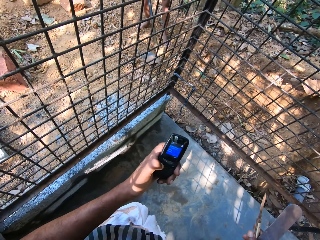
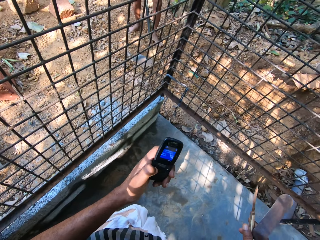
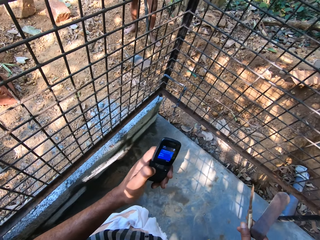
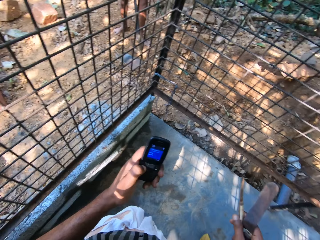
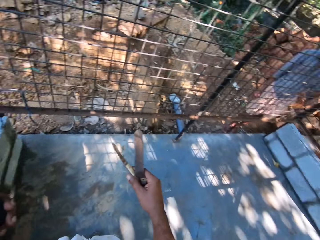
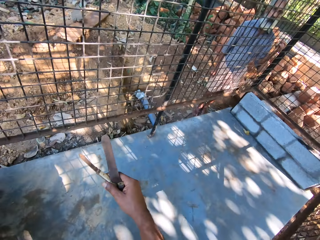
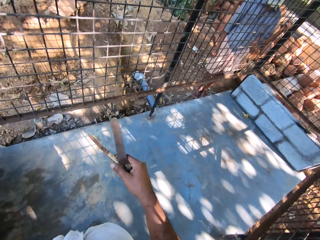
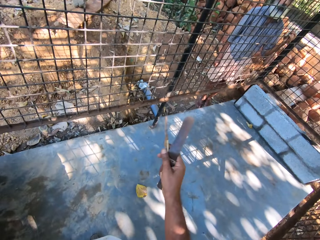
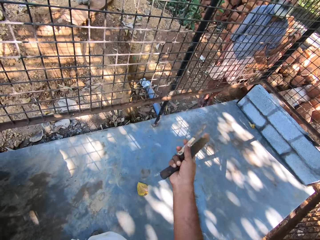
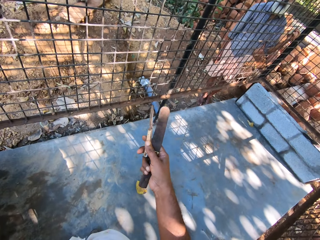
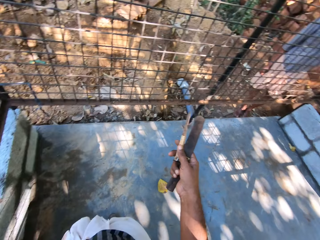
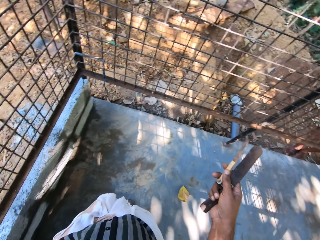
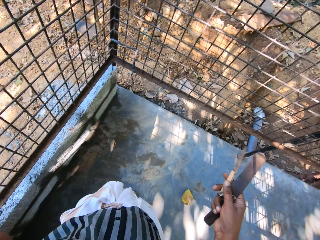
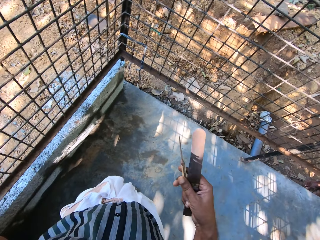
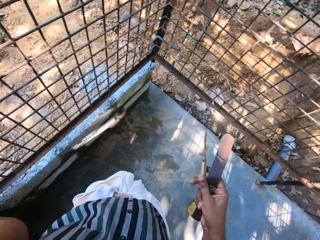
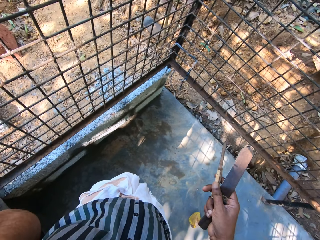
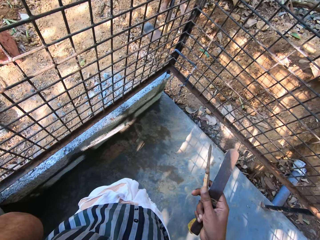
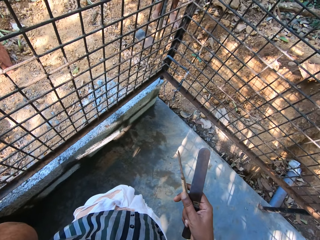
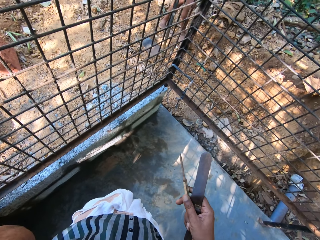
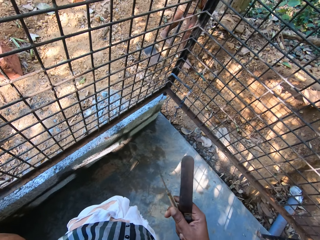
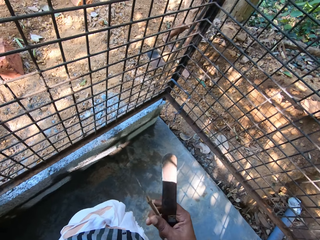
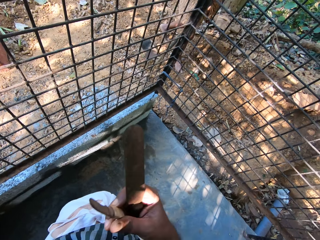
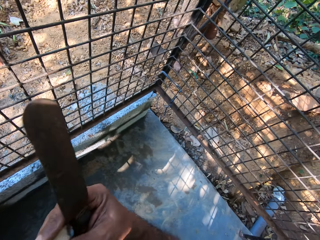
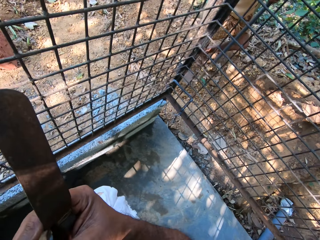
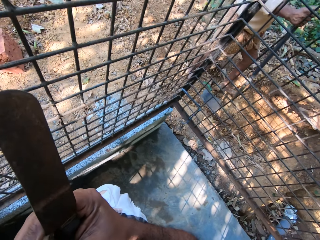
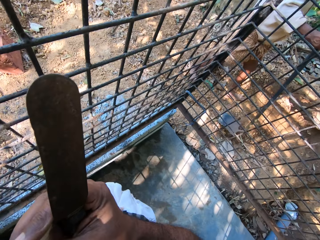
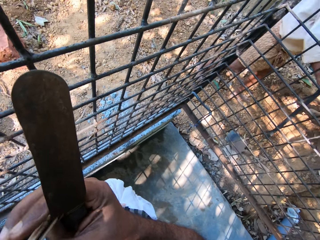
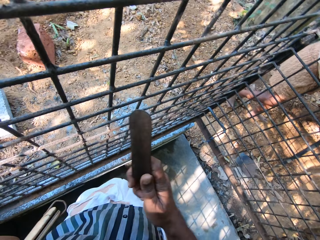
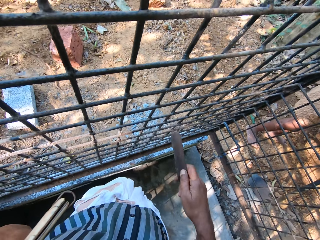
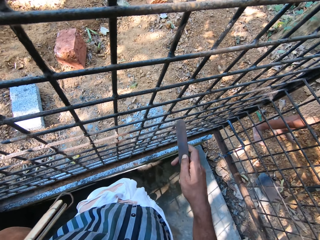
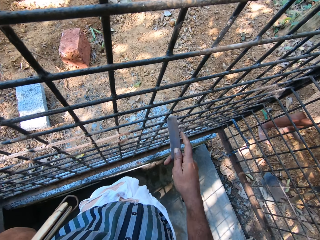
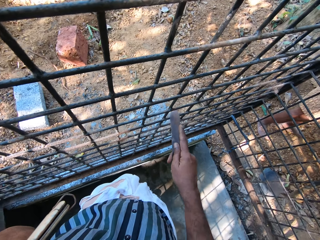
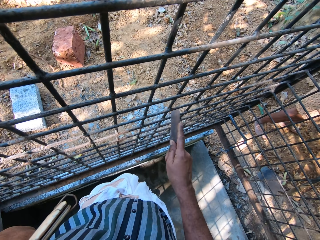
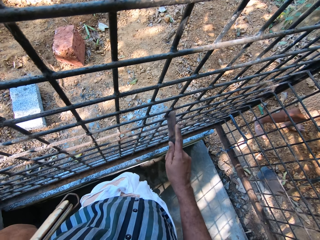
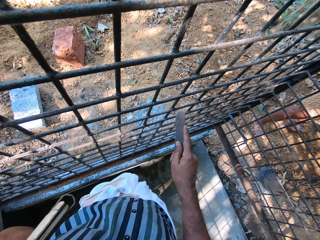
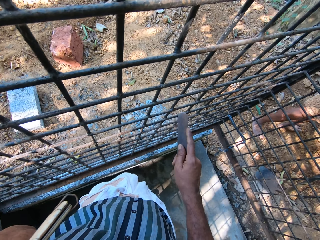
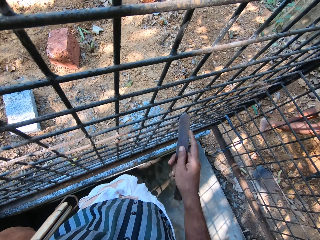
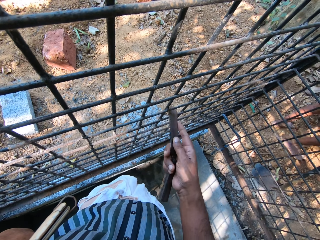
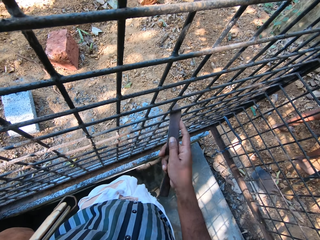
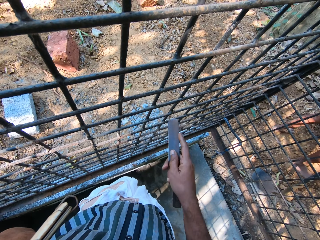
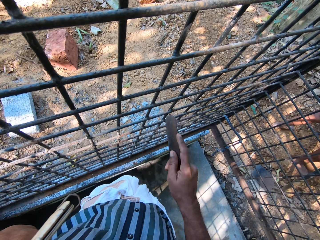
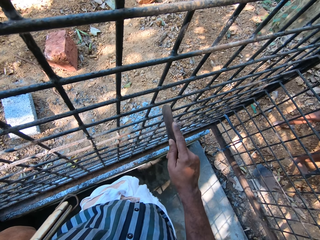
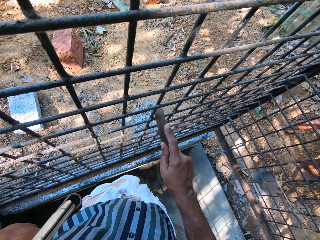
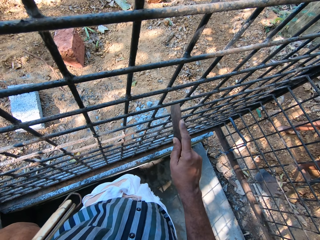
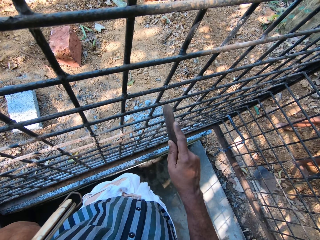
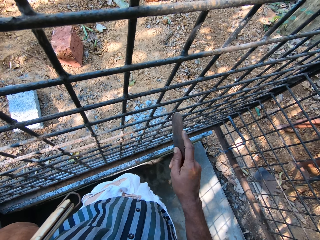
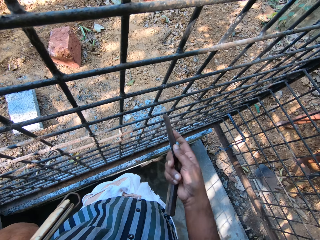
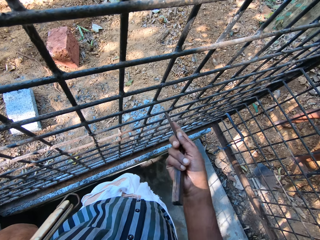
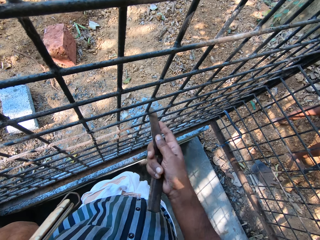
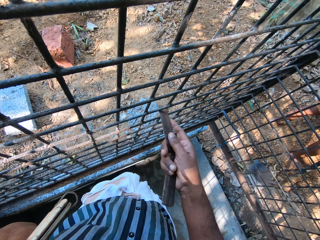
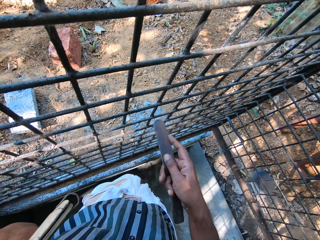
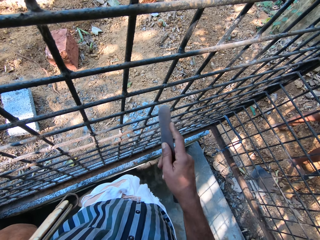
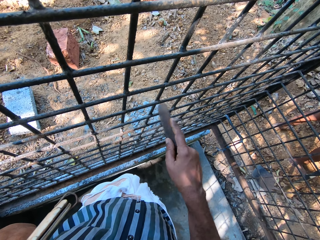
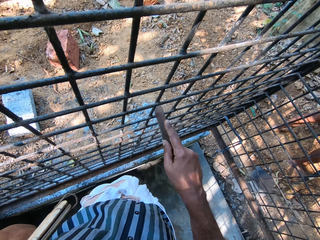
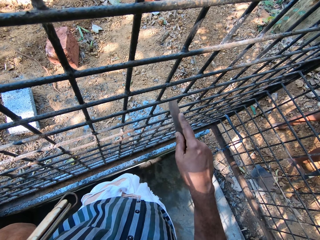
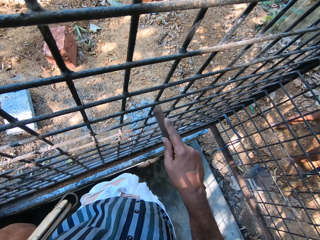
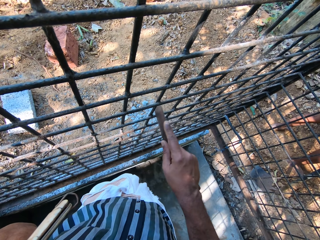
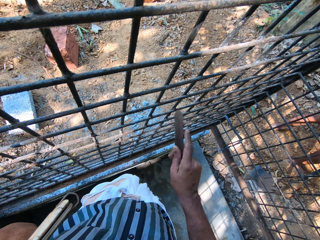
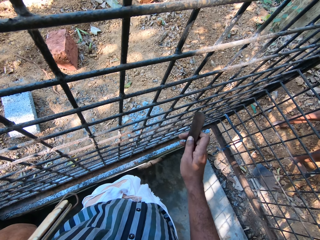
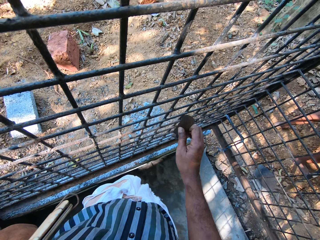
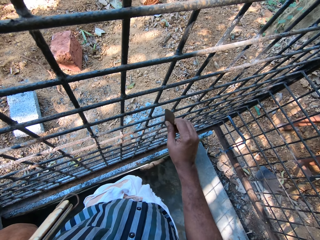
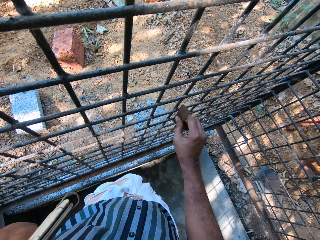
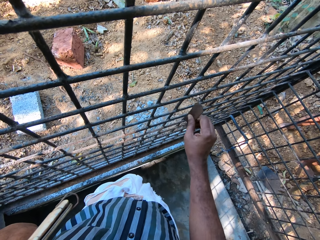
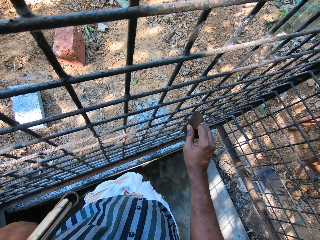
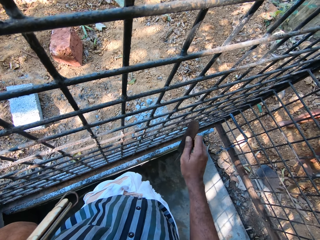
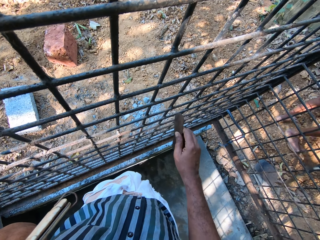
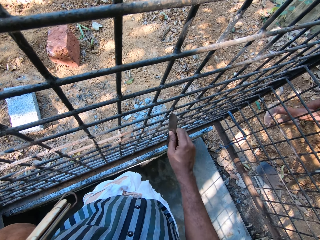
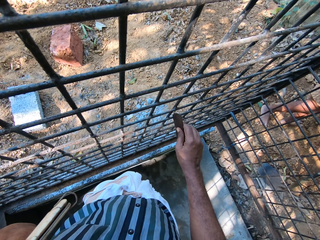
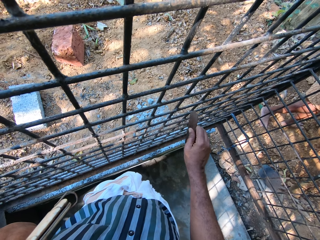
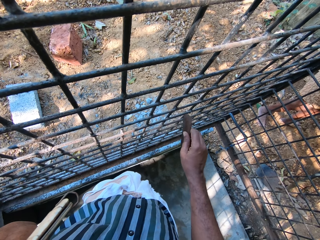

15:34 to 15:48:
The camera wearer operates the phone with his left hand. He talks to a man on the phone. He holds the knife in his right hand with his left hand. The man walks and puts a shovel beside a metal grill. The camera wearer scrapes the cage with the knife in his right hand. The man walks.

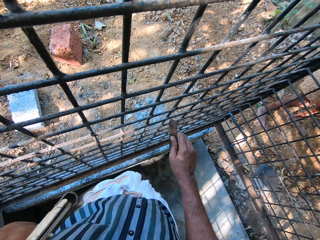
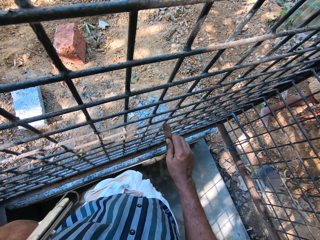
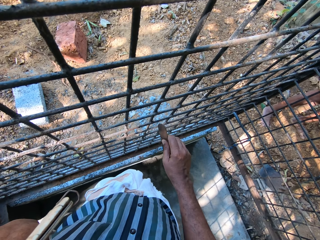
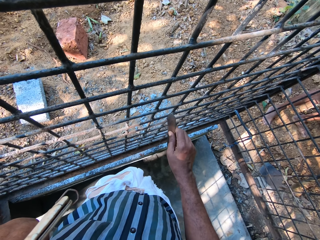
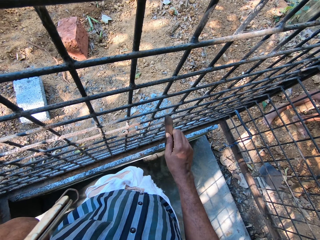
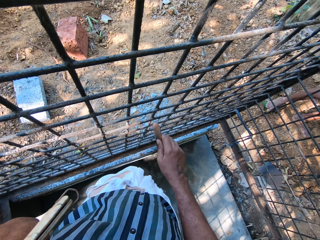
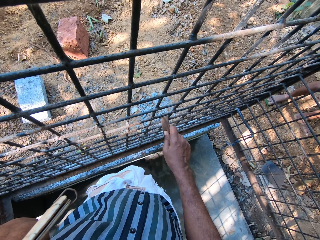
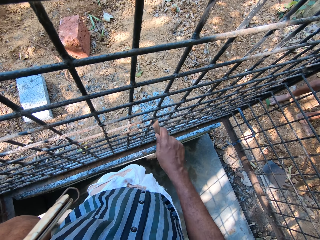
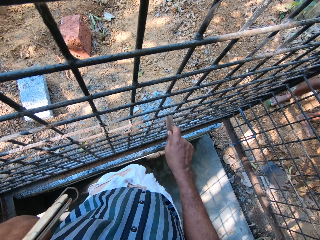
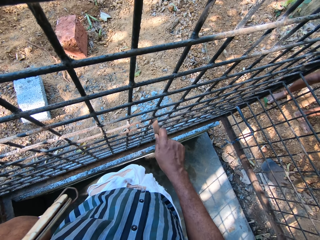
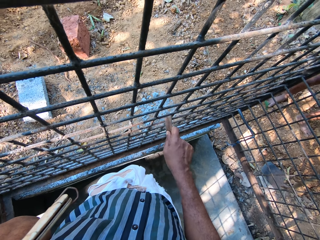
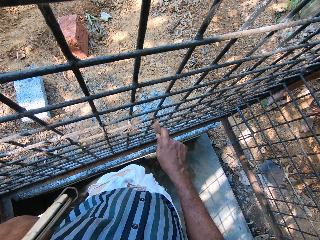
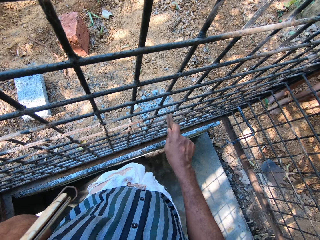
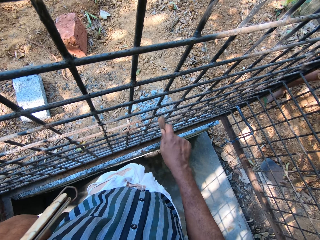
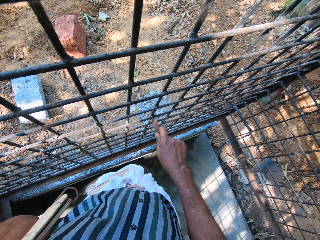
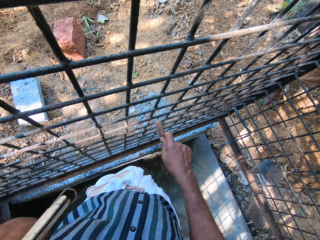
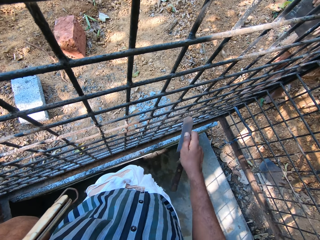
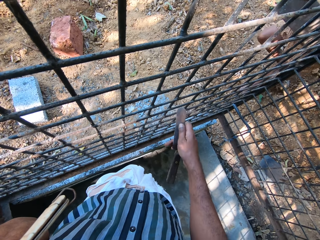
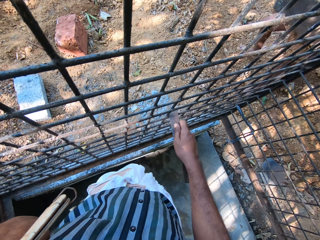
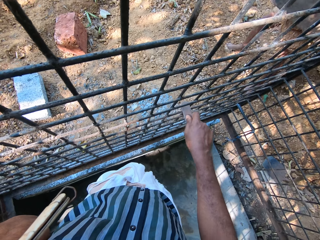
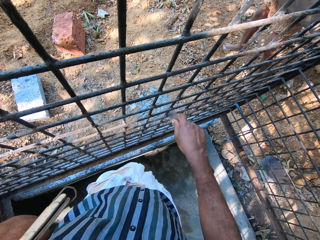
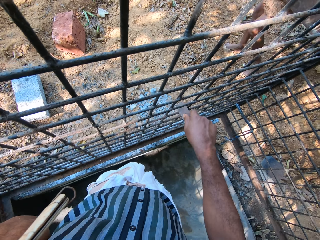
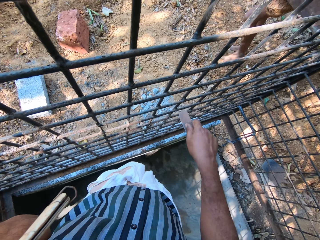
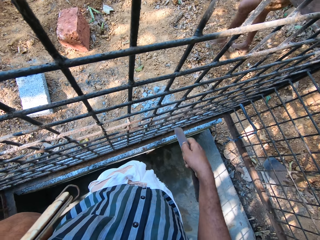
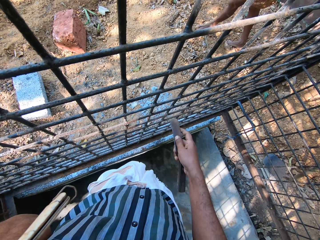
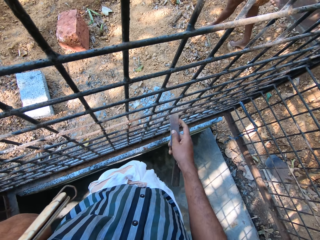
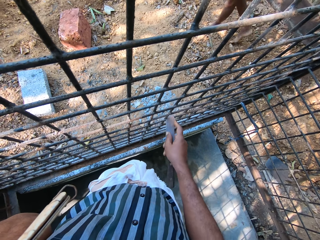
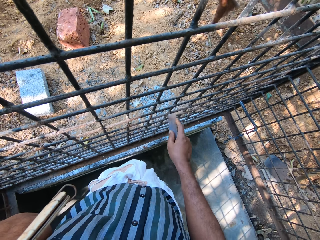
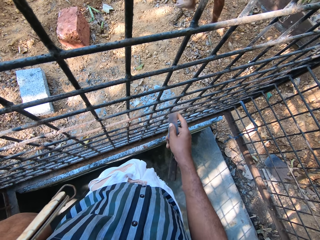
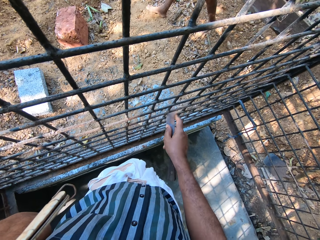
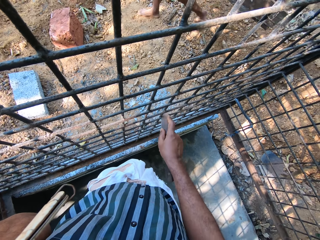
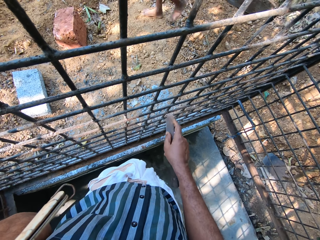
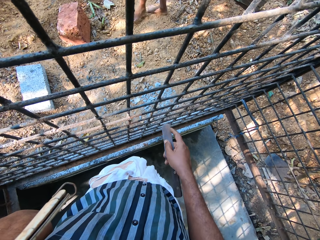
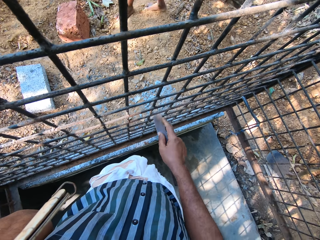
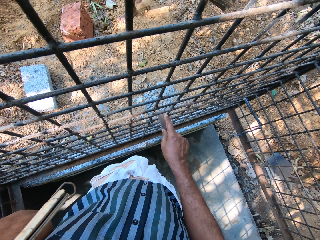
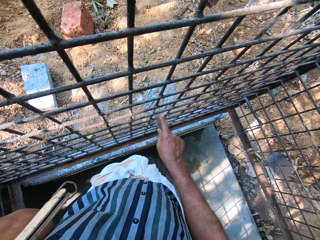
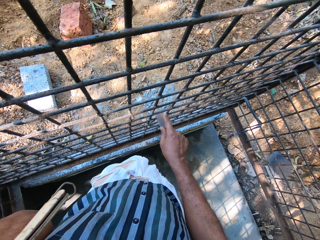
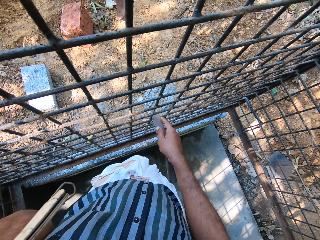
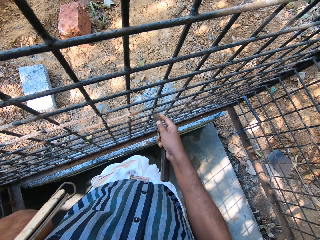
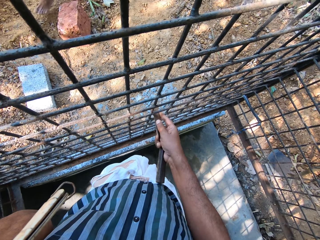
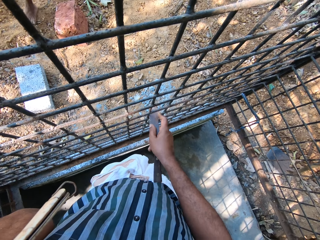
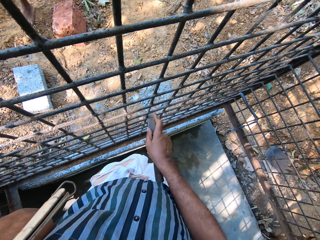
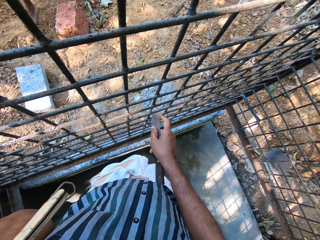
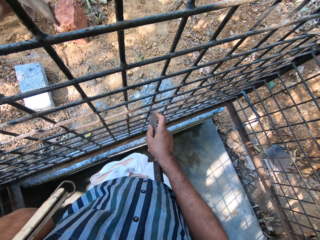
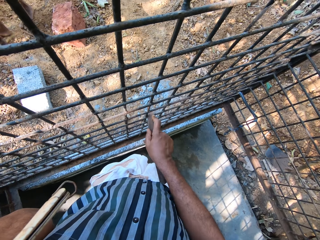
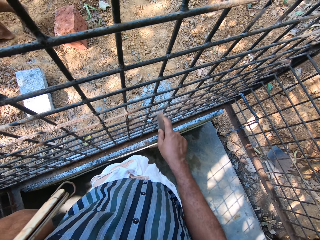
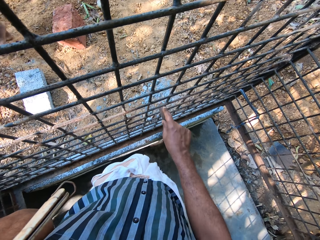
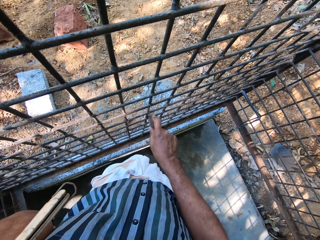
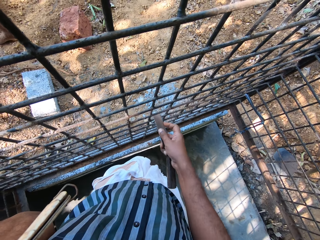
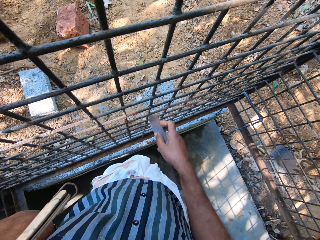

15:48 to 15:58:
A man walks.
